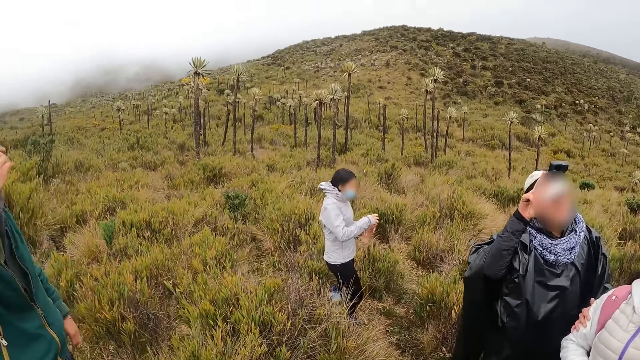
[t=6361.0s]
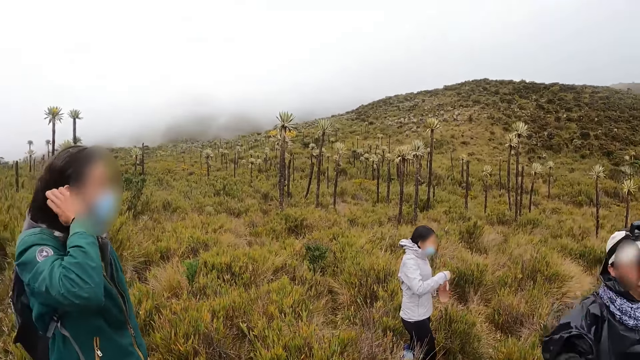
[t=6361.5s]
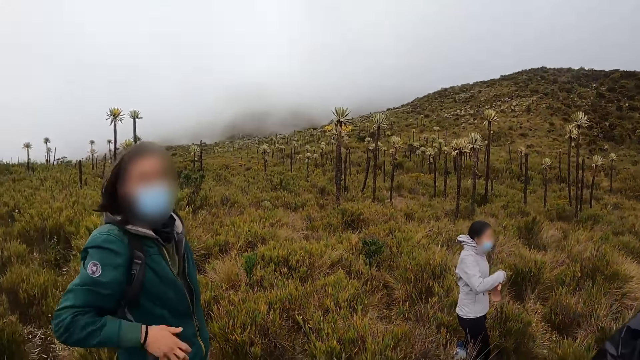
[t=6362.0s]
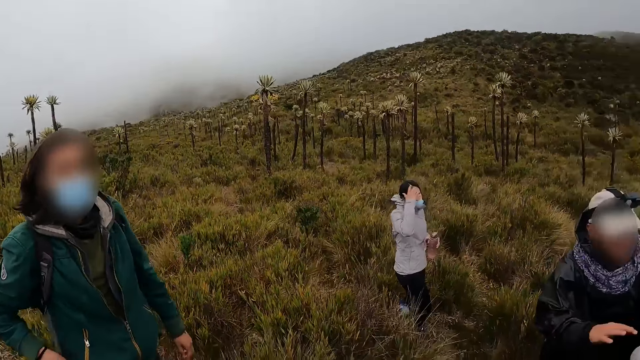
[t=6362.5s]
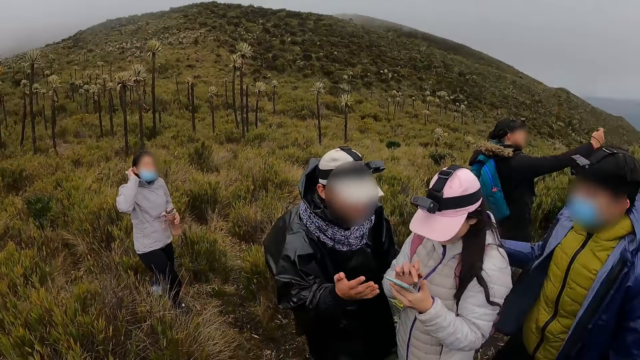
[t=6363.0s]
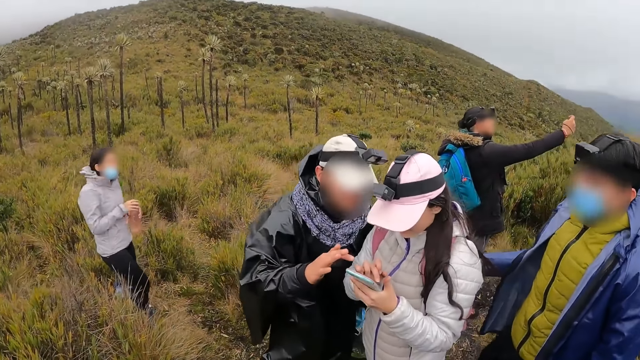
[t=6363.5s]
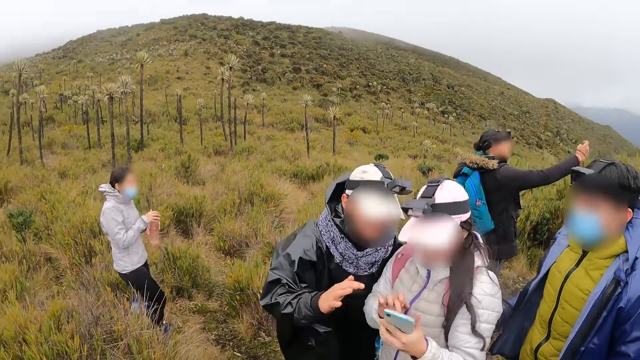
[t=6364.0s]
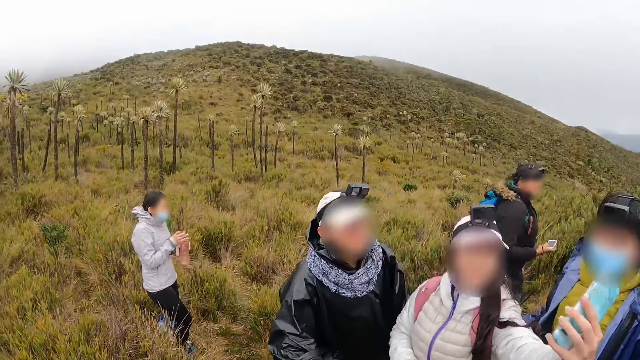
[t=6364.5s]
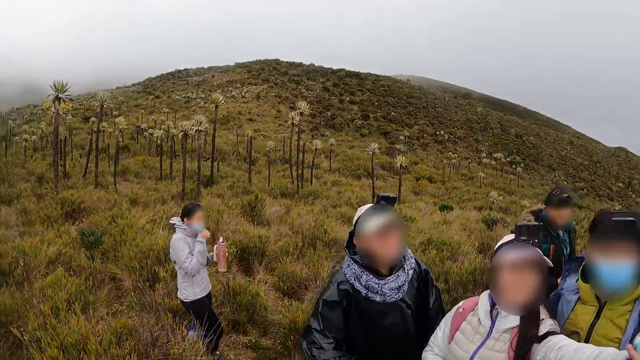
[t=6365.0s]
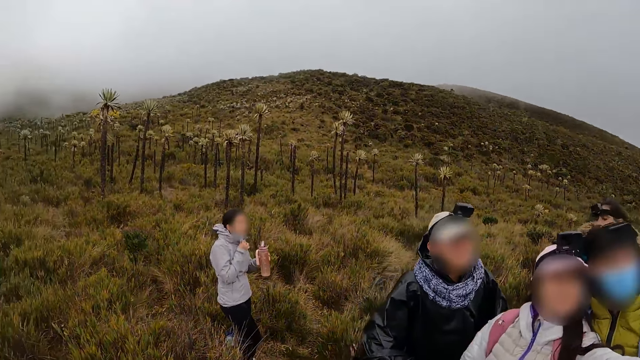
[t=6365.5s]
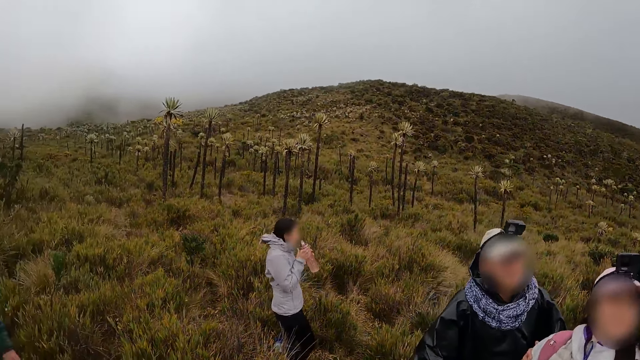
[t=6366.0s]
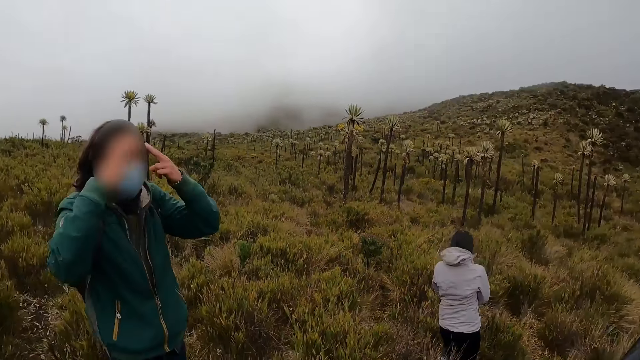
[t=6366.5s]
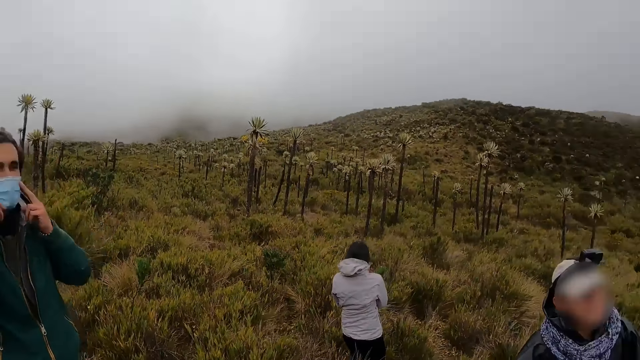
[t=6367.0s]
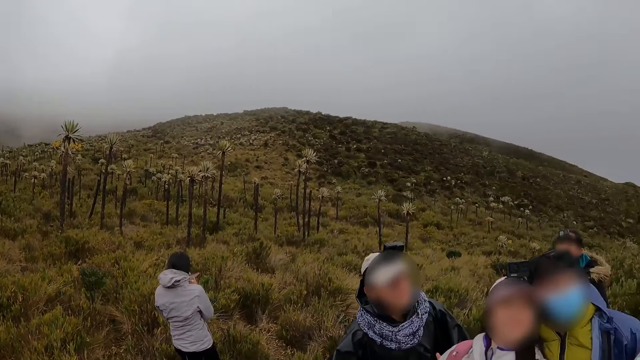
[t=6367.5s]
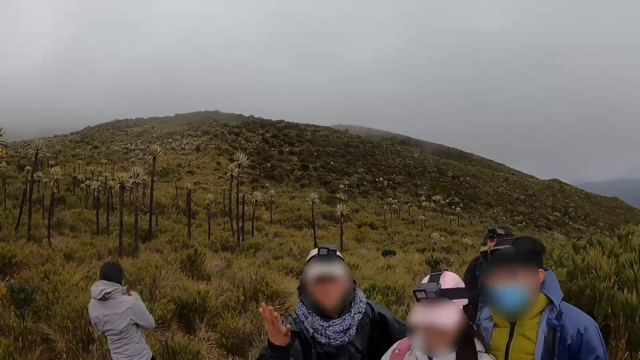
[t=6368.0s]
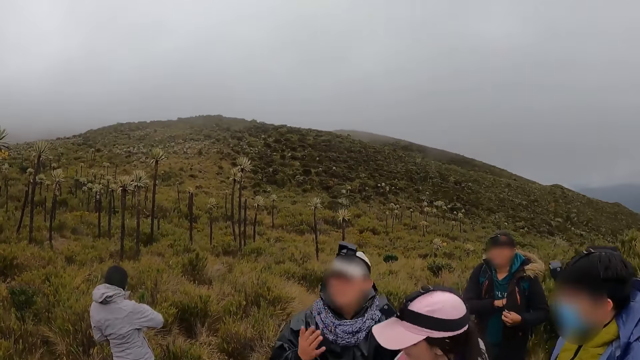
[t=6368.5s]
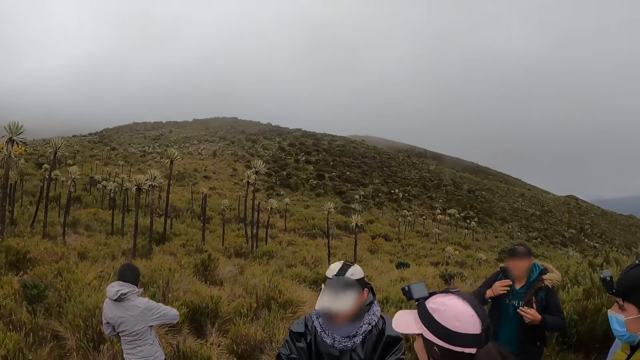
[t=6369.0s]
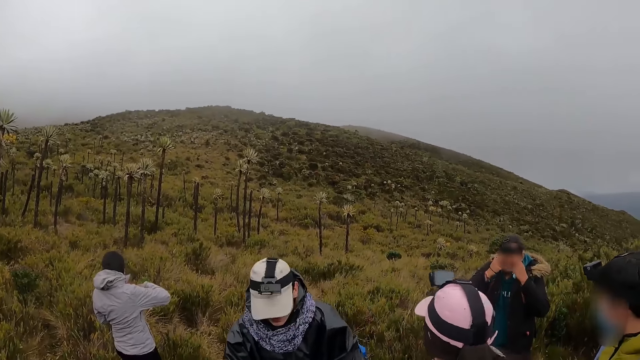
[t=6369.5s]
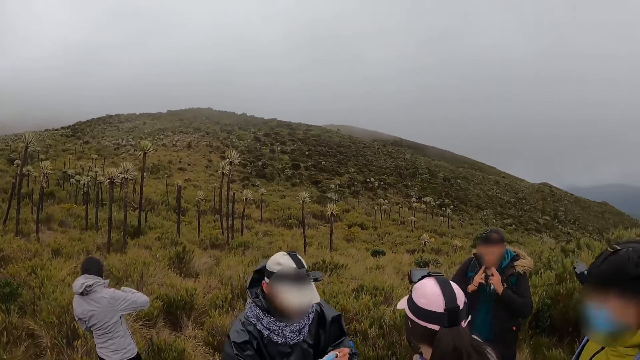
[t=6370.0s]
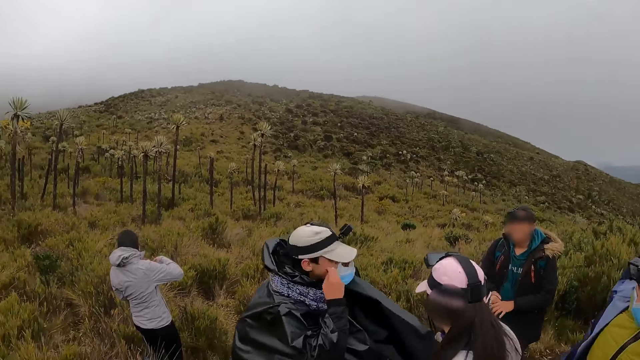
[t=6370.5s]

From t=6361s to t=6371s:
A woman passes the bottle from her right hand to her left hand and opens the bottle on her left hand with her right hand. A man adjusts his hair with his right hand. Another man interacted with another woman. The first woman touches her hair with her right hand. A third man operates a phone with his right hand. The camera wearer touches the bottle lid with her right hand. She touches her face mask with her right hand. The first woman drinks water from the table with both hands. The first man adjusts his hair with both hands. The third man touches his face with both hands.

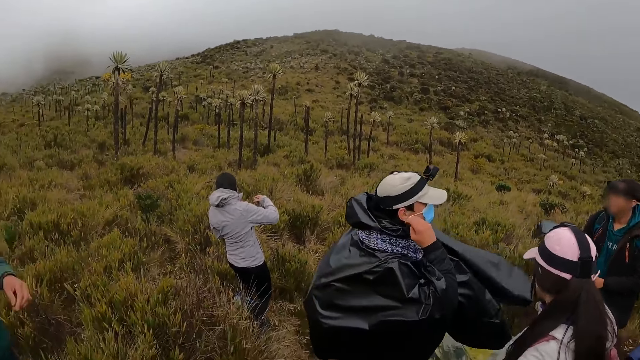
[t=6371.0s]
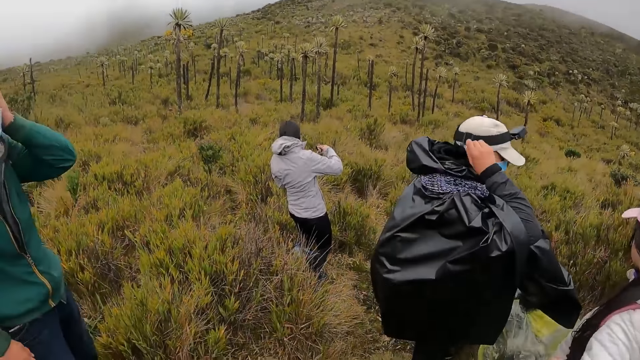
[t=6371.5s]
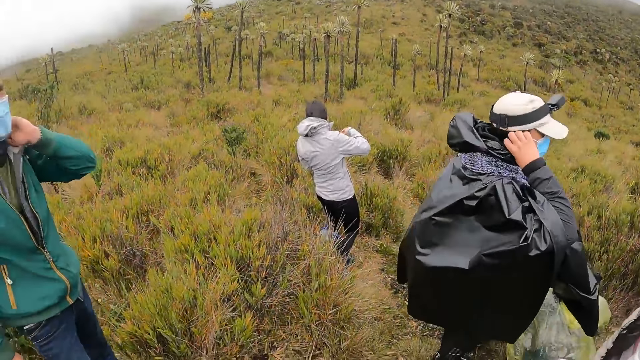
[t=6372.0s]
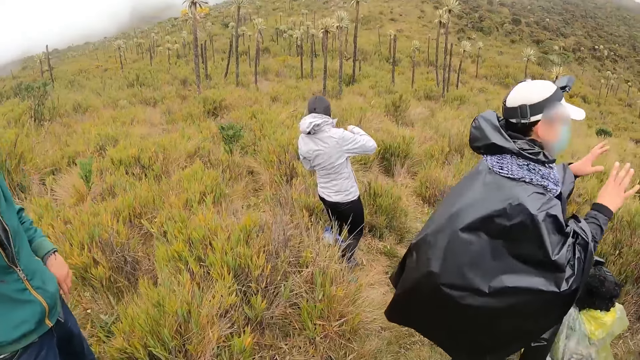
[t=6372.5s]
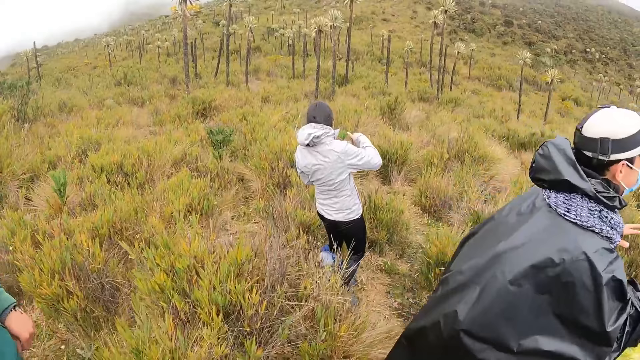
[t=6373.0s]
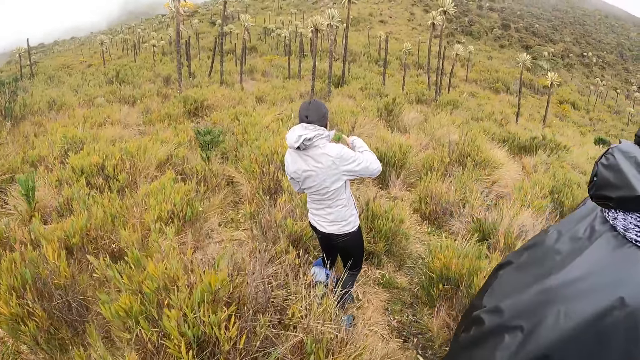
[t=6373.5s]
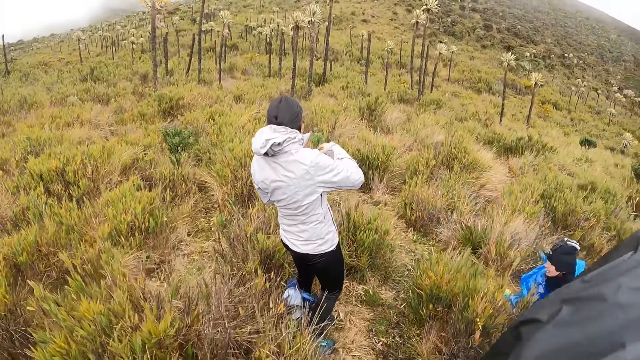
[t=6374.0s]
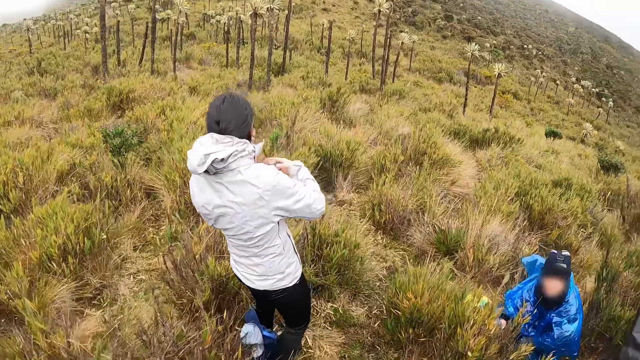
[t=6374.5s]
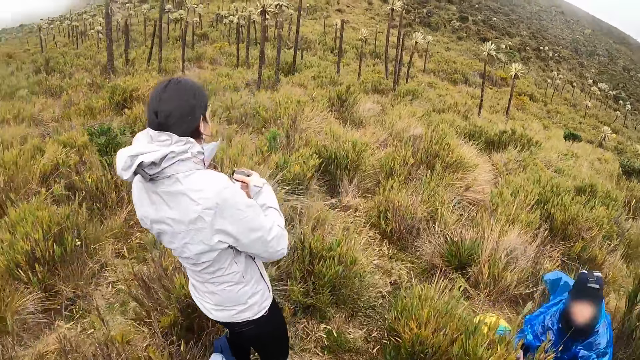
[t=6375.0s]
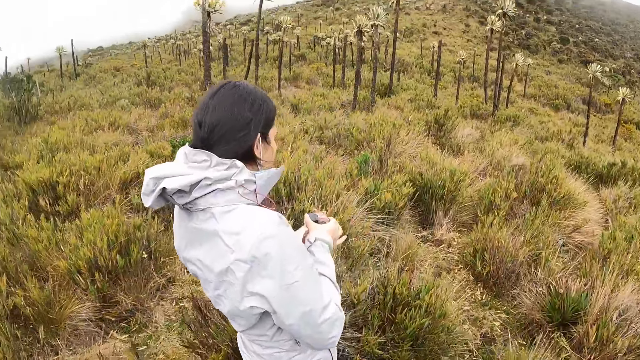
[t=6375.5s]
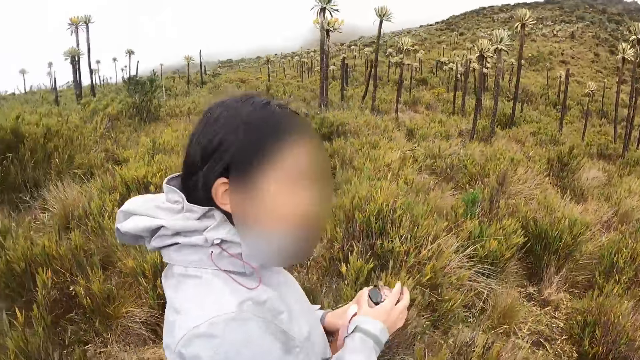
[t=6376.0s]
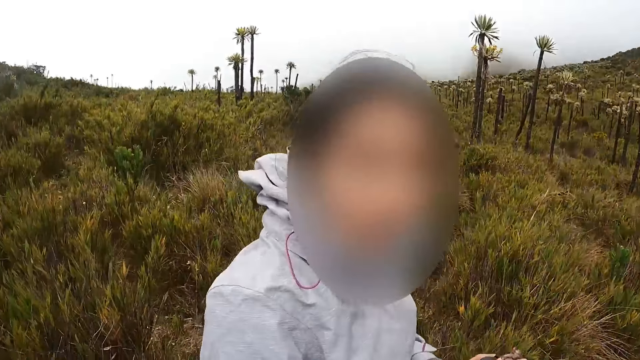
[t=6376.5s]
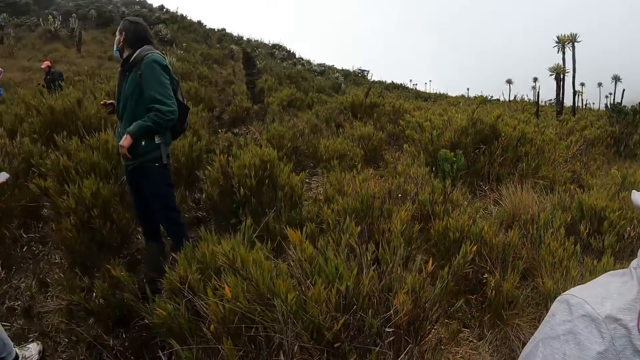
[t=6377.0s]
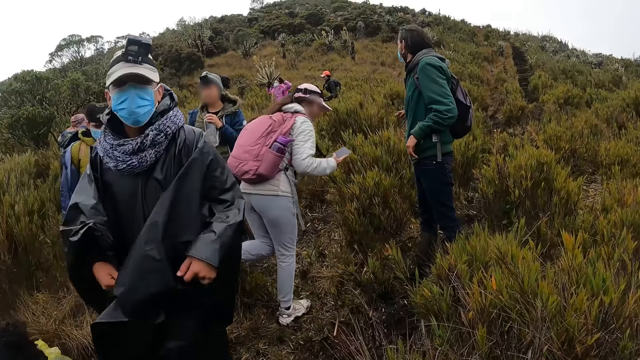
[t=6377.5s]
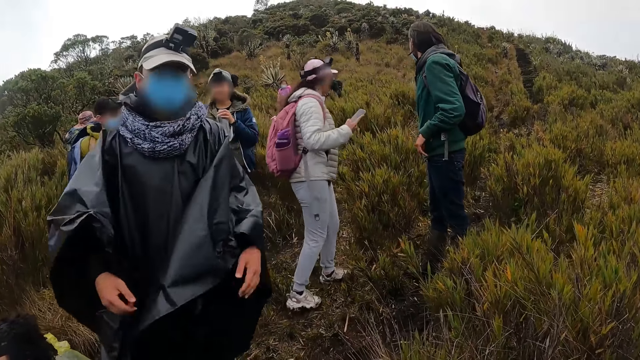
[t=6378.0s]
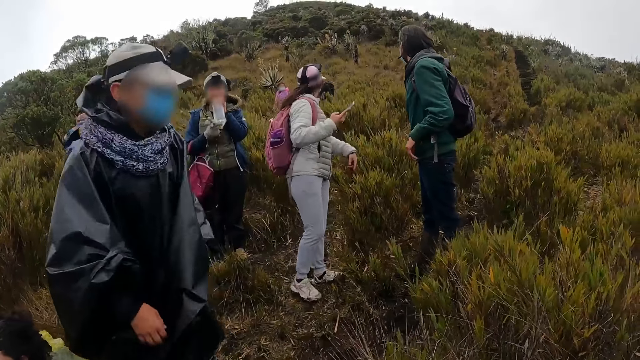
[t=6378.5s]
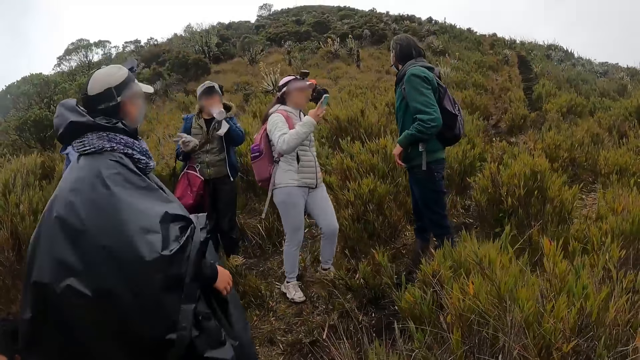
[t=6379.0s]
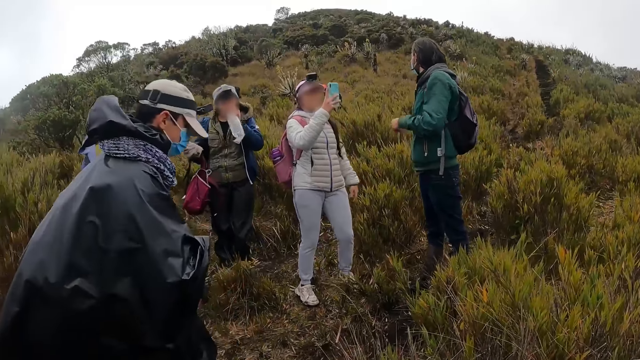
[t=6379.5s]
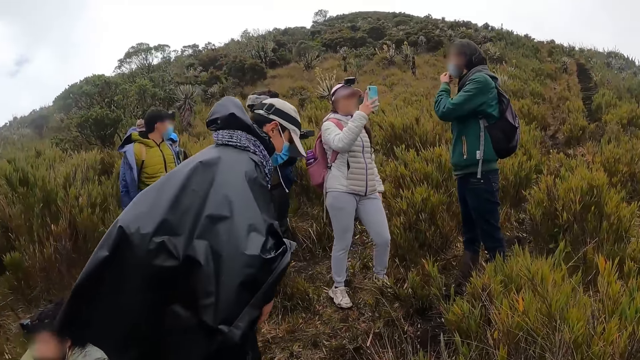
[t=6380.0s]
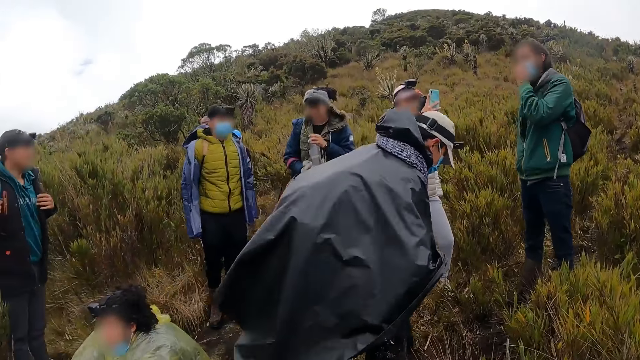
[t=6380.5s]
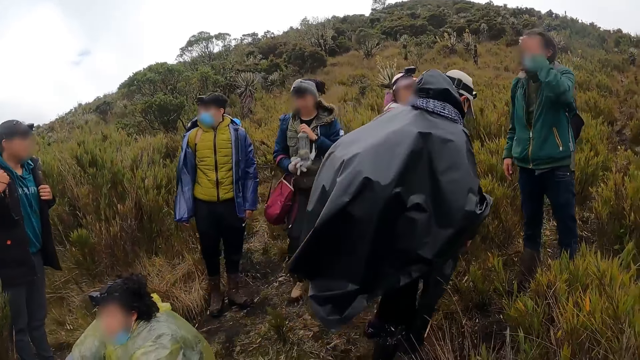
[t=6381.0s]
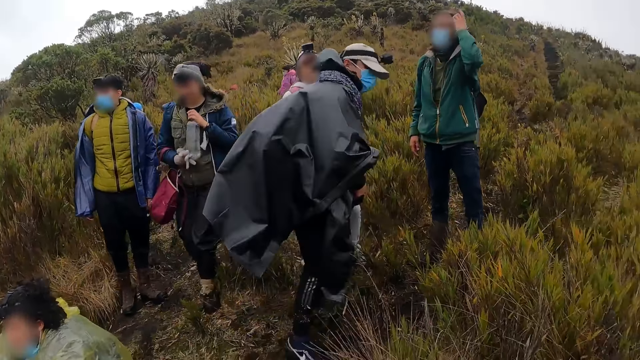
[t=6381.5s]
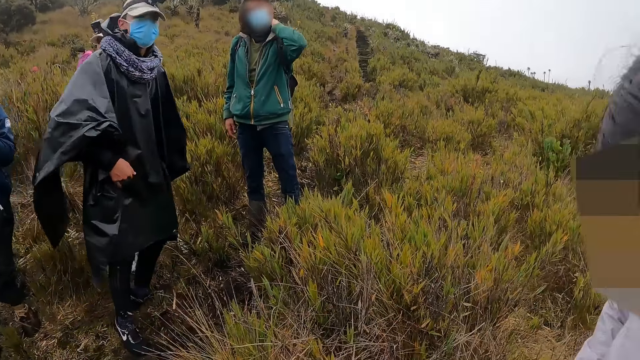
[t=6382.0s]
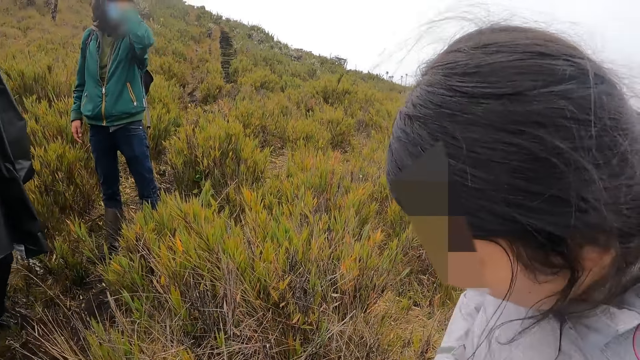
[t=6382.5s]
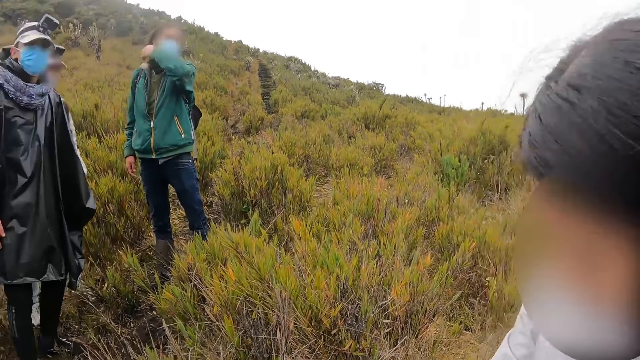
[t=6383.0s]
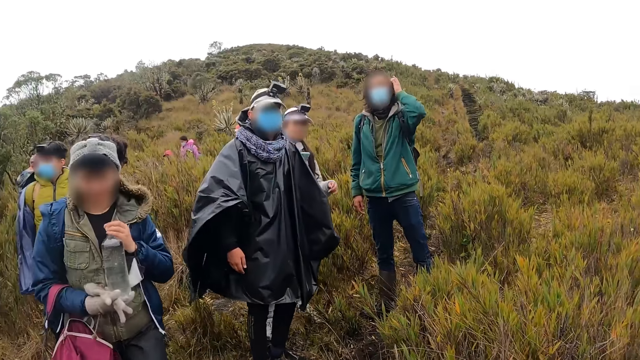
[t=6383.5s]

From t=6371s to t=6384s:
A man puts on his masks with both hands. Another man adjusts his hair with his left hand. The camera wearer walks. A woman closes the bottle on her left hand with her right hand. The camera wearer interacts with the woman. They interact with the first man. They look around. Another woman interacts with the other man. The second woman operates the phone with her right hand. A third woman drinks a bottle of water with her left hand. The other man adjusts the nose mask on his face with his left hand and adjusts his hair with his left hand. The third woman closes the bottle of water in her left hand with her right hand.
